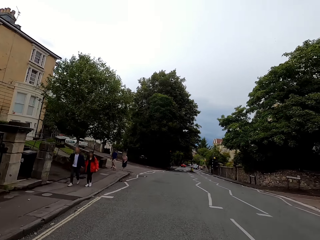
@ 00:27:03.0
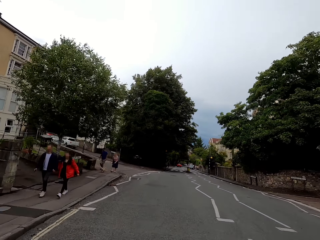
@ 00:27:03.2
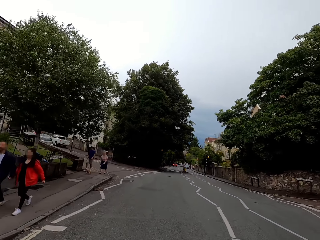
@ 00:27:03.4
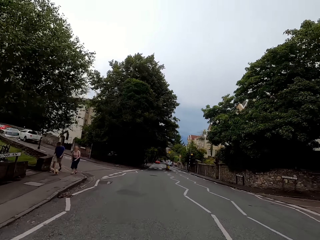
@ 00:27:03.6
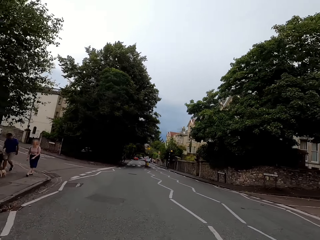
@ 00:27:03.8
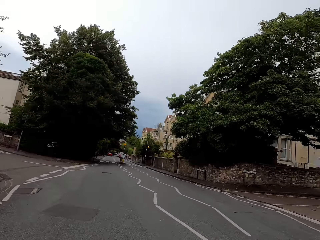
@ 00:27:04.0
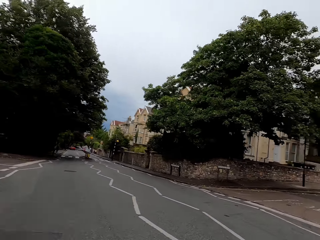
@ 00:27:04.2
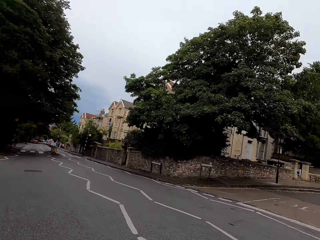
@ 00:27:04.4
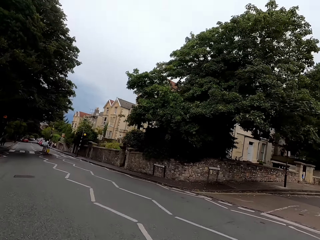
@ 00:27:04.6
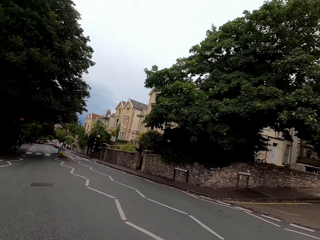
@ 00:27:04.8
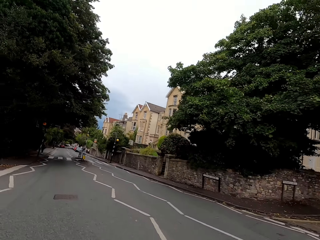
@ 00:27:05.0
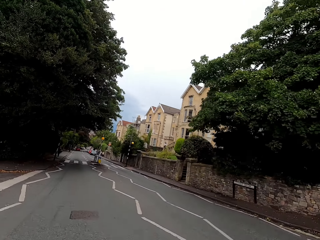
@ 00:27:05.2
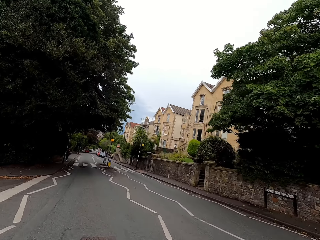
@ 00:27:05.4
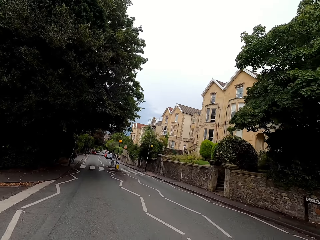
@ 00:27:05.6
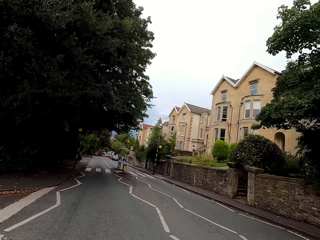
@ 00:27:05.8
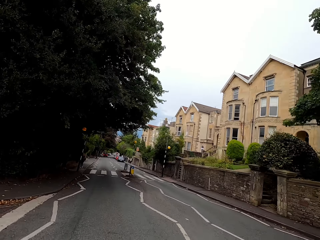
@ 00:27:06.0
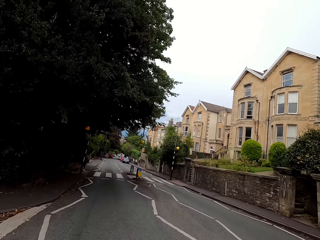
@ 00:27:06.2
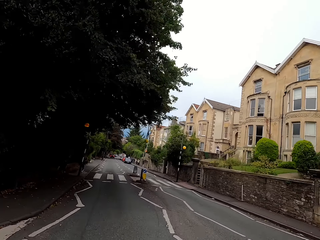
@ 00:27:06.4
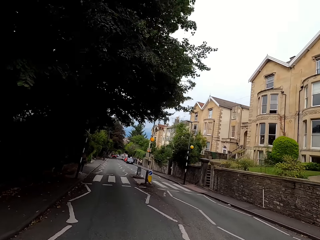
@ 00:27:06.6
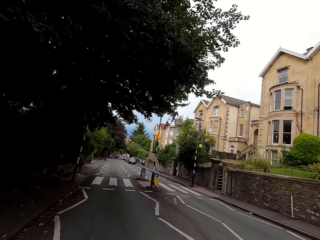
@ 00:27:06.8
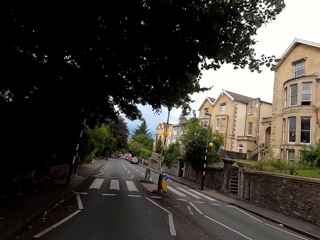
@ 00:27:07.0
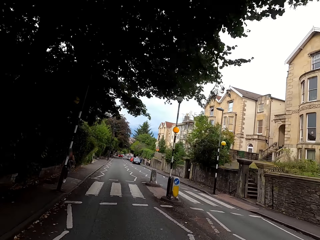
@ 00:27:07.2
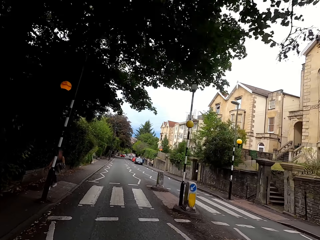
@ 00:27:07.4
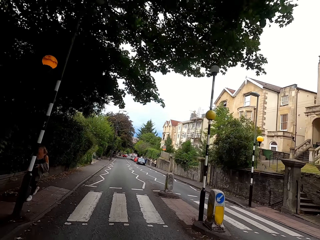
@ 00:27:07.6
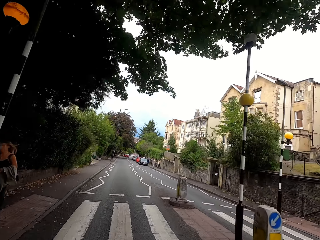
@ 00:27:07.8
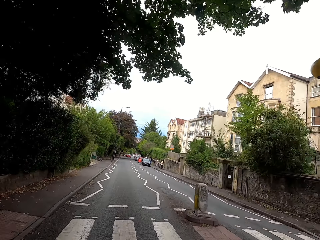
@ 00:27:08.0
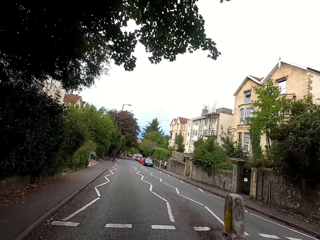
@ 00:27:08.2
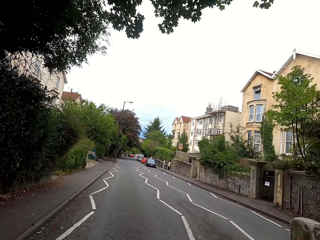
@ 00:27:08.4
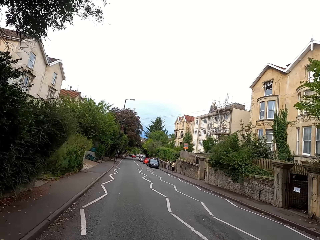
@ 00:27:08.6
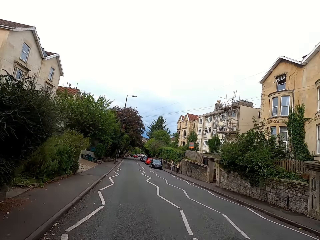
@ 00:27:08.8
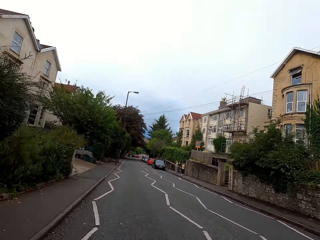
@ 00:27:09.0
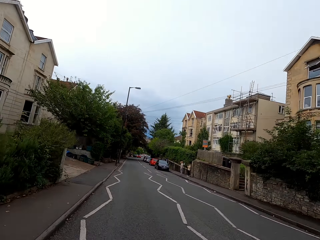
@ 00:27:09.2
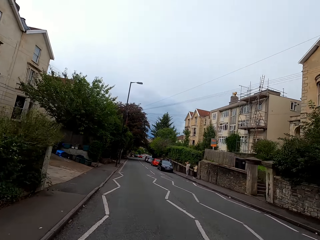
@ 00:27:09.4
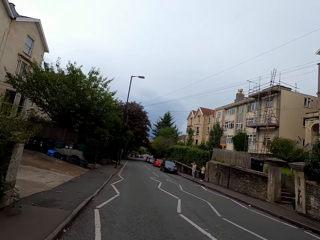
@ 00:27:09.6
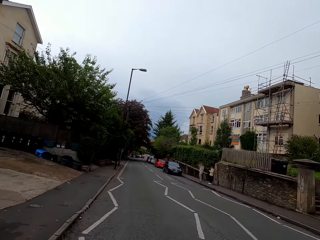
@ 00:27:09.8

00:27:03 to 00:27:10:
The camera wearer looks around. They ride the bike on the road.

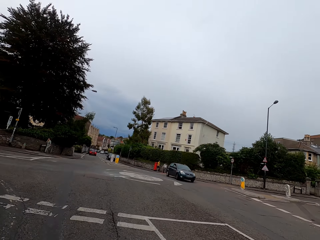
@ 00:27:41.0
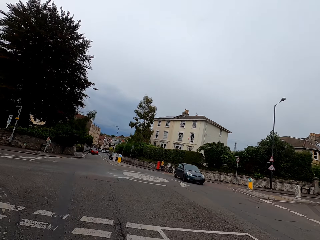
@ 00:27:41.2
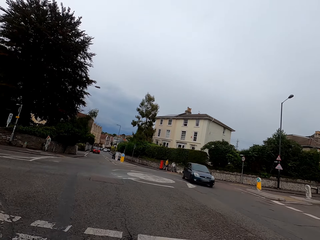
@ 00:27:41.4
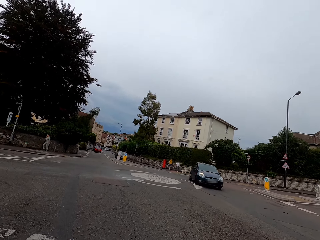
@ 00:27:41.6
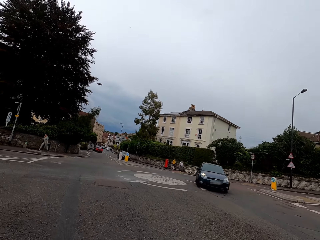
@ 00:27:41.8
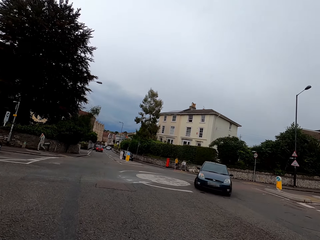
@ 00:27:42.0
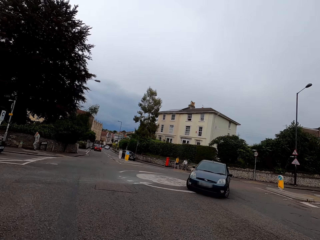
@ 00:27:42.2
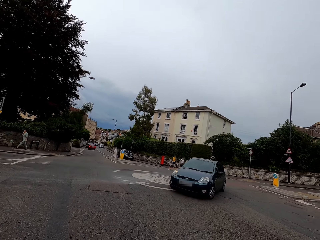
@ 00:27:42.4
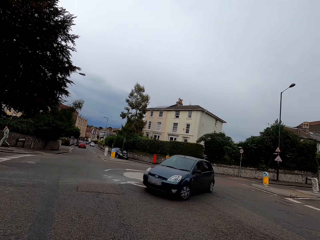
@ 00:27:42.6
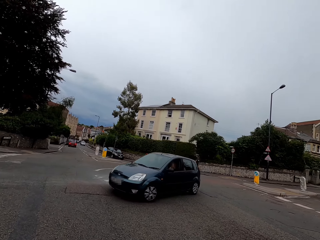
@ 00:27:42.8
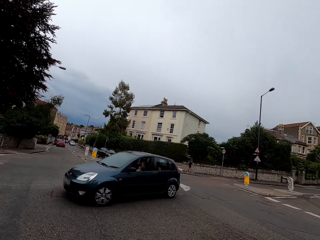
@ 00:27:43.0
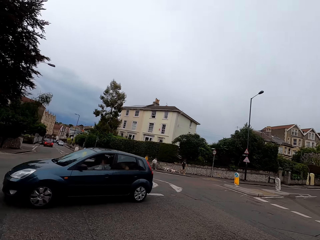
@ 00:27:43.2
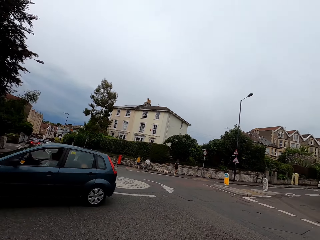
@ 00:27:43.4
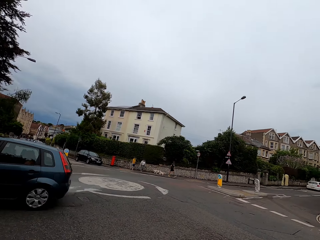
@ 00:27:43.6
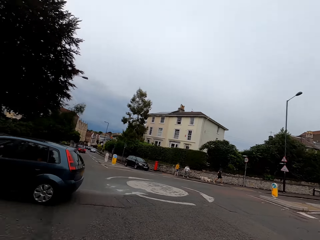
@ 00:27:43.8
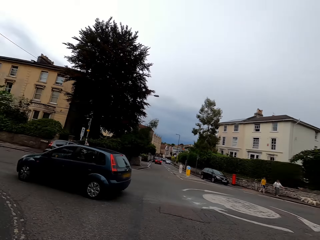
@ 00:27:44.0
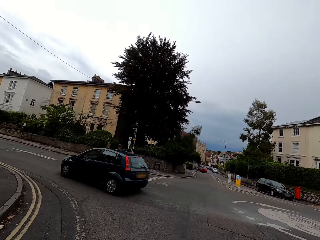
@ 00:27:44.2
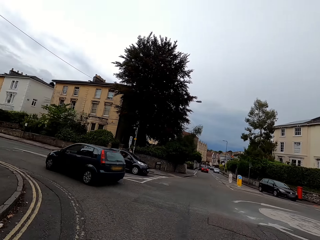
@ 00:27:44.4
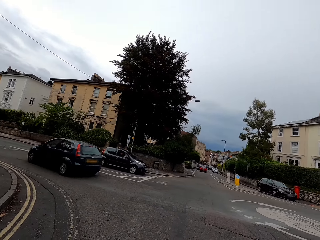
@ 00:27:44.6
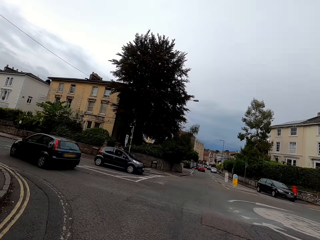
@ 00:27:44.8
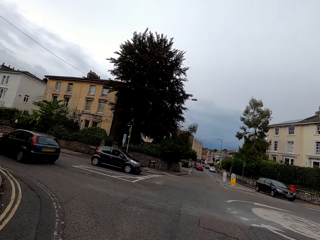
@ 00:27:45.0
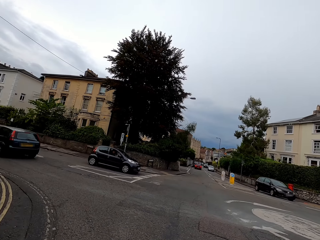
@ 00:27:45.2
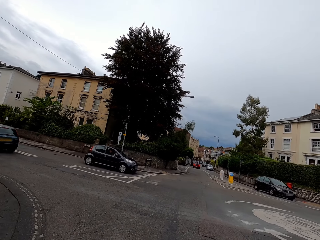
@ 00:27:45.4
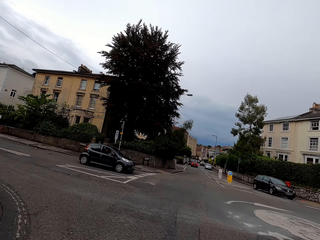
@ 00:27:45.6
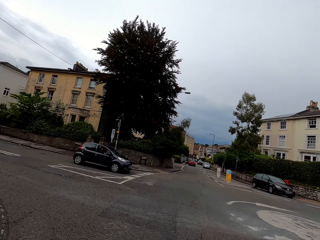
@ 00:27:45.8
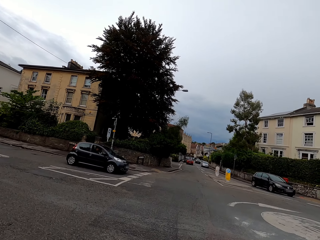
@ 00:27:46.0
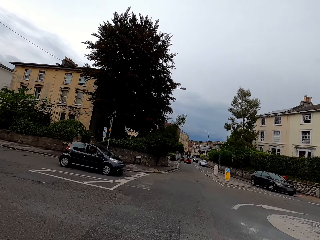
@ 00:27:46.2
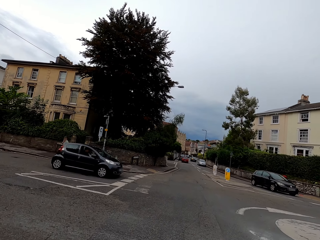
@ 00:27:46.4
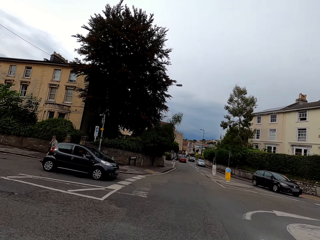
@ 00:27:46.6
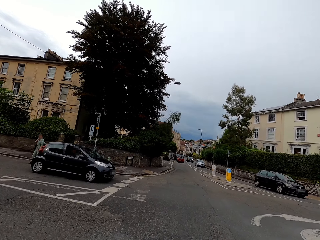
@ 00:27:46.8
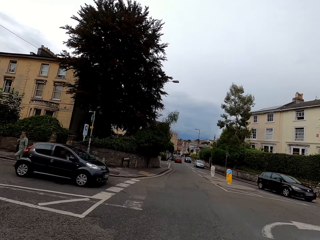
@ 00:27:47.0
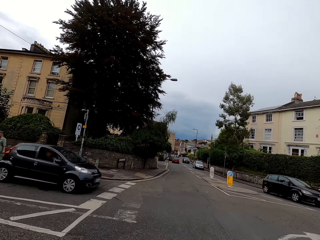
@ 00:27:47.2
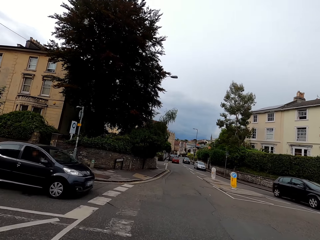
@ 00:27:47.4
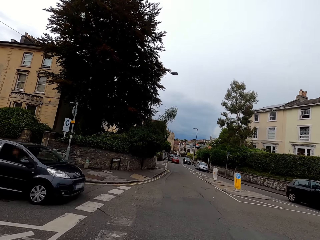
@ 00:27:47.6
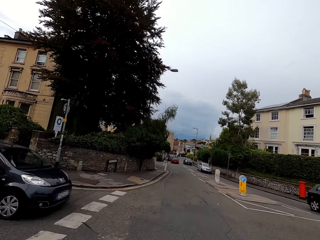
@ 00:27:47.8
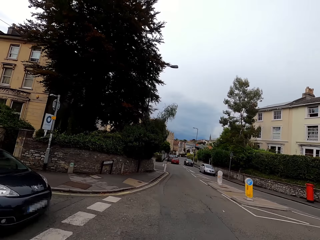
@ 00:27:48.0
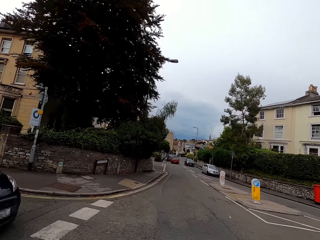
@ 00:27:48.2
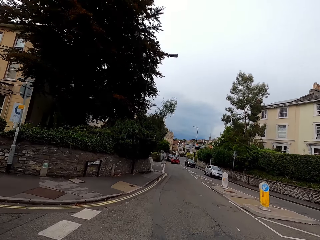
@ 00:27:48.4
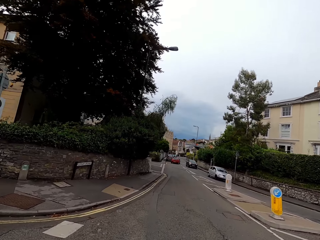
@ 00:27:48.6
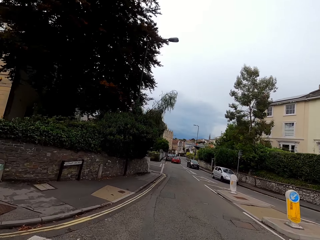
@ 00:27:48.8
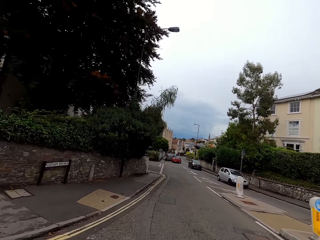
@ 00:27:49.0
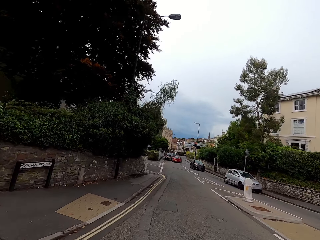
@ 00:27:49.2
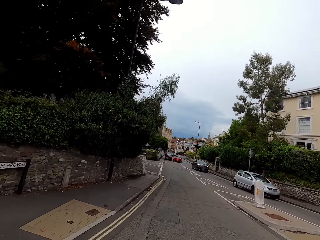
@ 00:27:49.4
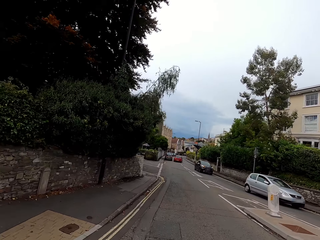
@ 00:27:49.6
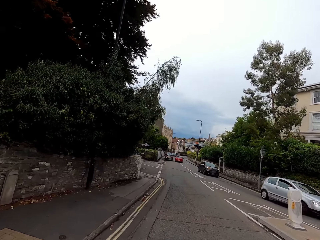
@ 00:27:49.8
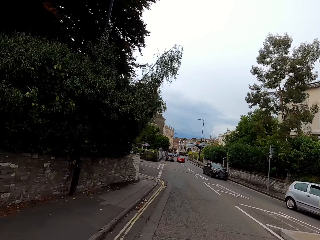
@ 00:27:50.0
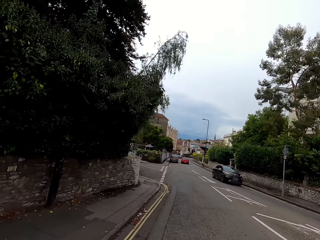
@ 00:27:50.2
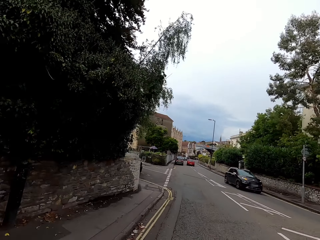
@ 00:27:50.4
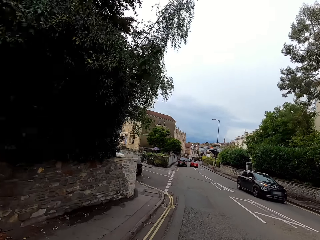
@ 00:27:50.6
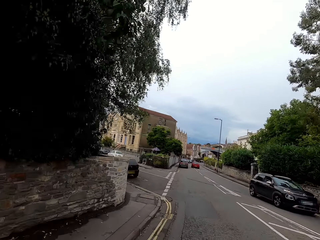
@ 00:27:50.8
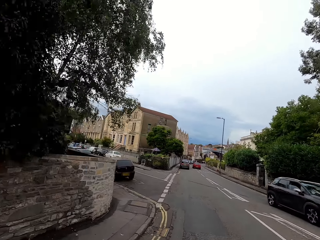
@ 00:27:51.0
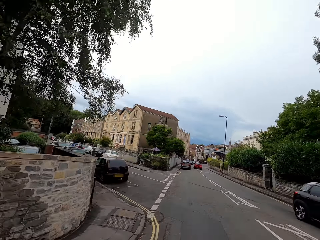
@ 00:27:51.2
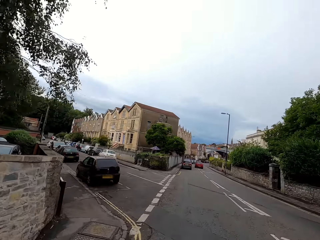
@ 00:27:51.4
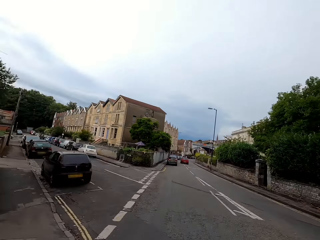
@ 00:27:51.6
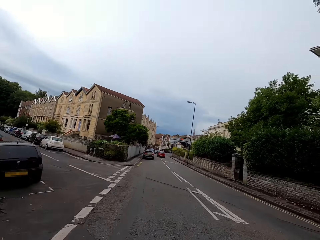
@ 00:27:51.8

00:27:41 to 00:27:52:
The camera wearer looks across the road. They stop. They look at the left side. They ride a bicycle on the road.

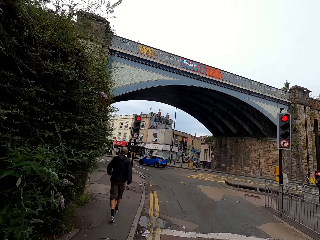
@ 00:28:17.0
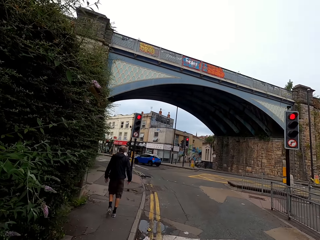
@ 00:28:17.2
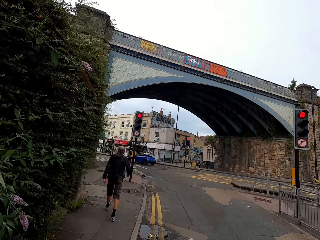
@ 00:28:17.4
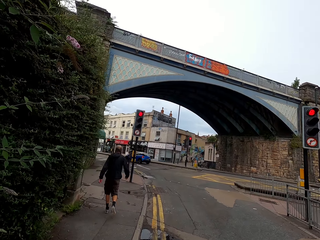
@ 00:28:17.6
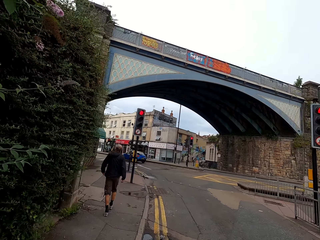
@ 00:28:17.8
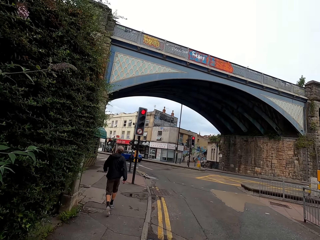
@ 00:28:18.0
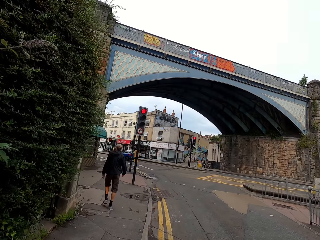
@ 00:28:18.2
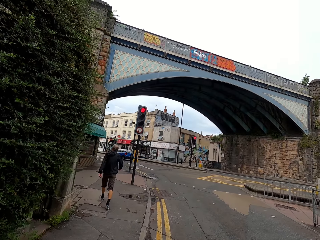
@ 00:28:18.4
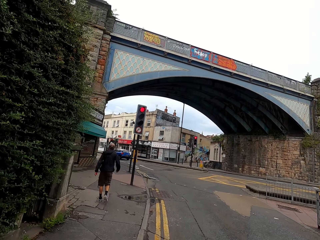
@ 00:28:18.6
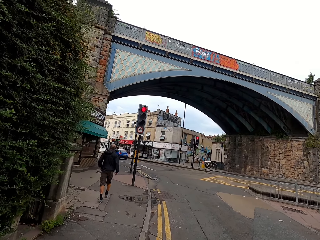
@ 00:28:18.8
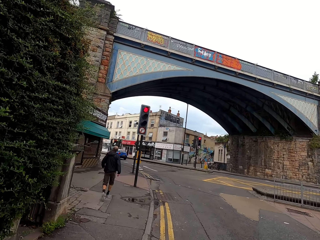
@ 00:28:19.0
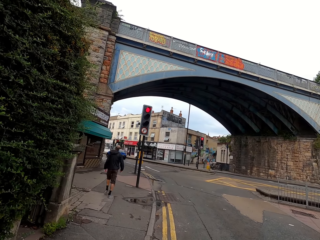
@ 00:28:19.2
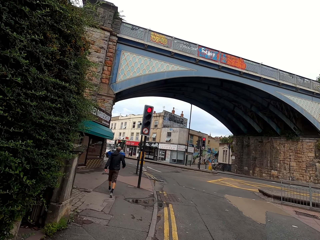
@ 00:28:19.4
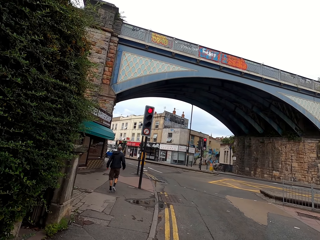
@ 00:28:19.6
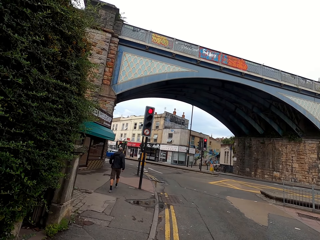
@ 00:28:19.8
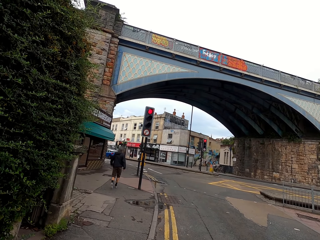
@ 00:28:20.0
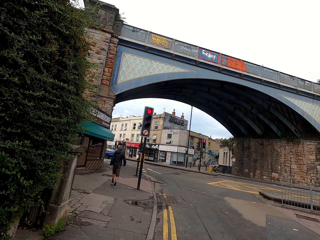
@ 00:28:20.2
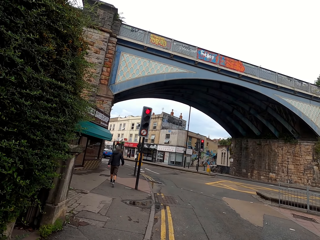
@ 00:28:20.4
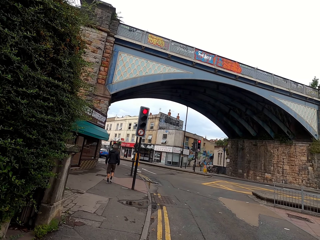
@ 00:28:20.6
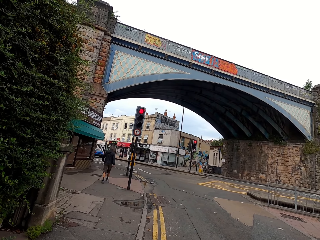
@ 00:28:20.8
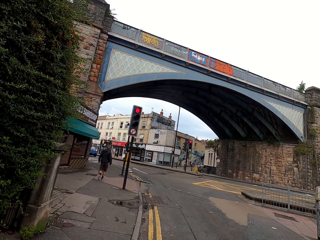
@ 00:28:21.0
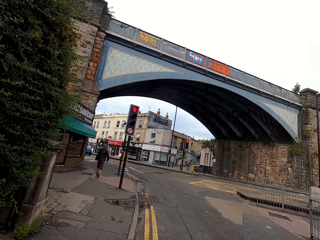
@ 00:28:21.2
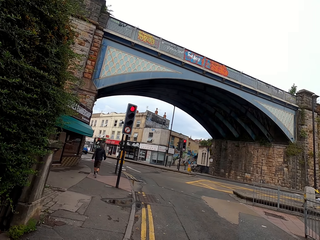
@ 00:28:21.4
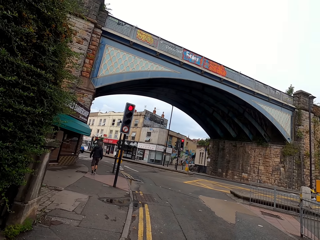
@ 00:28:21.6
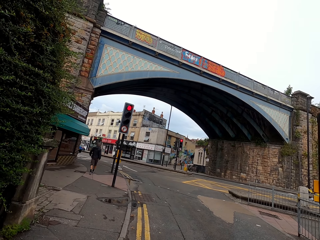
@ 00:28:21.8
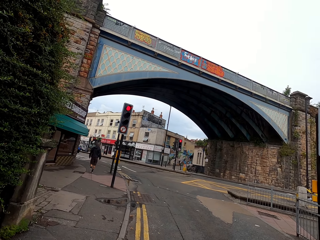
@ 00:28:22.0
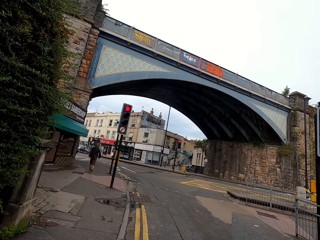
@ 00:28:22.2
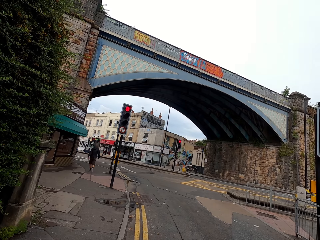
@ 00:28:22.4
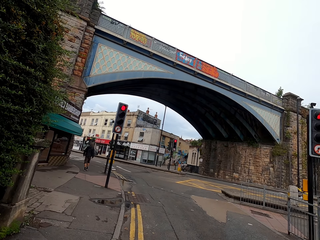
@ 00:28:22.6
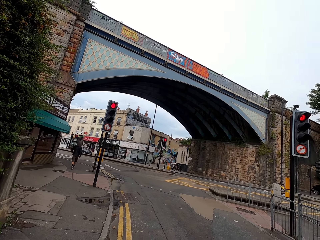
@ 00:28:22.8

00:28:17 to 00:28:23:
The camera wearer stops the bicycle behind the traffic light.
